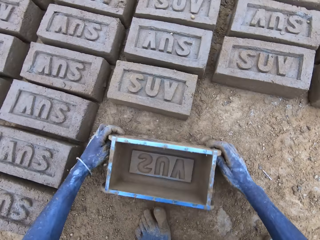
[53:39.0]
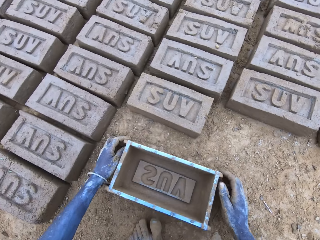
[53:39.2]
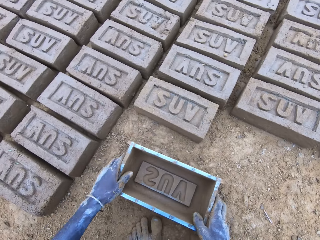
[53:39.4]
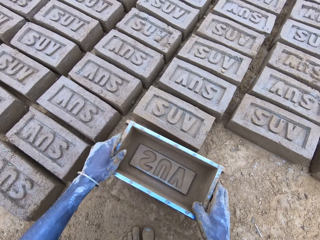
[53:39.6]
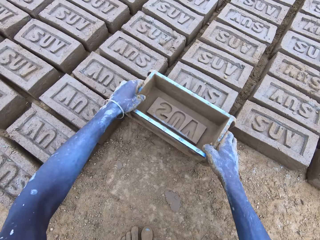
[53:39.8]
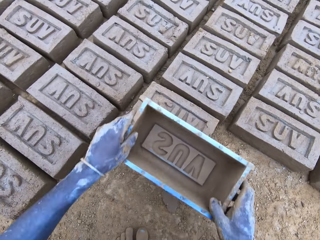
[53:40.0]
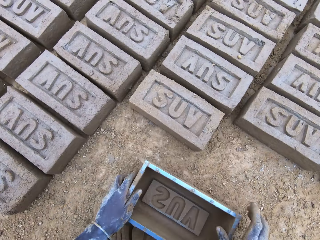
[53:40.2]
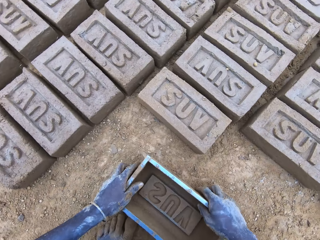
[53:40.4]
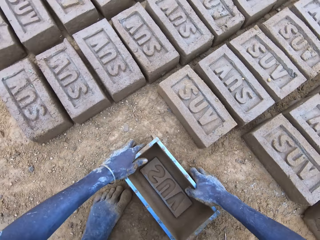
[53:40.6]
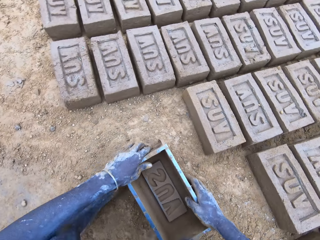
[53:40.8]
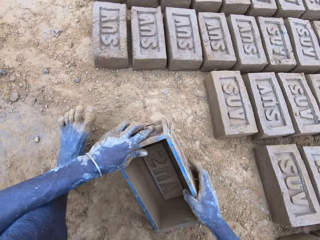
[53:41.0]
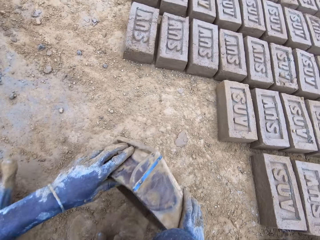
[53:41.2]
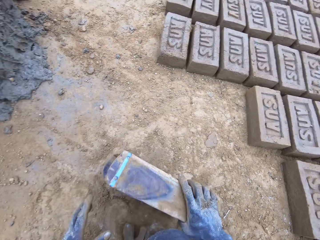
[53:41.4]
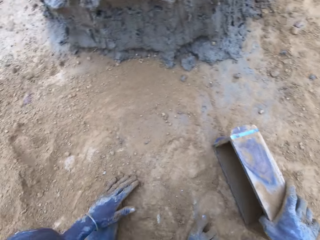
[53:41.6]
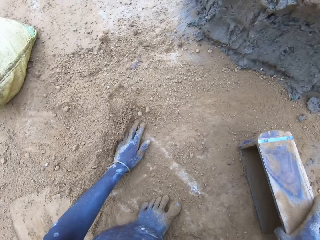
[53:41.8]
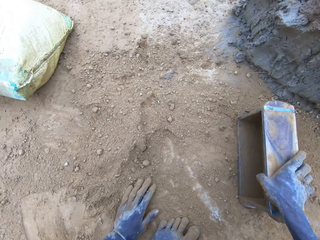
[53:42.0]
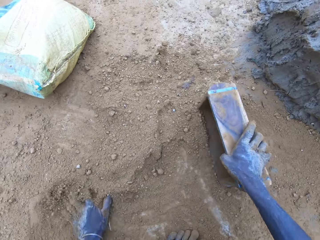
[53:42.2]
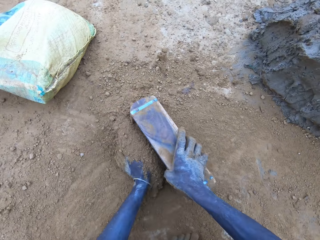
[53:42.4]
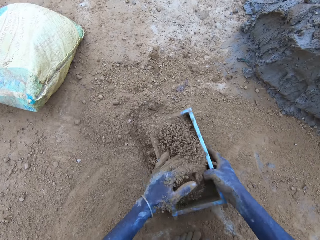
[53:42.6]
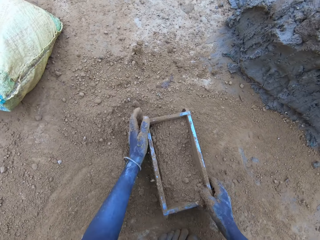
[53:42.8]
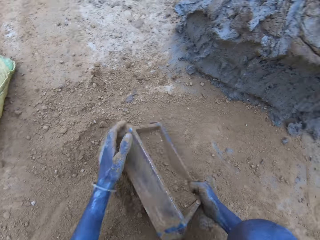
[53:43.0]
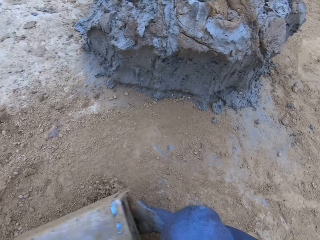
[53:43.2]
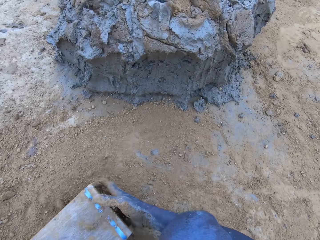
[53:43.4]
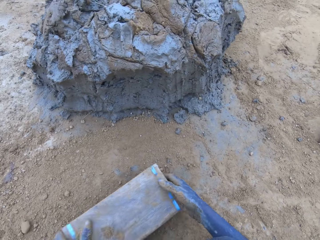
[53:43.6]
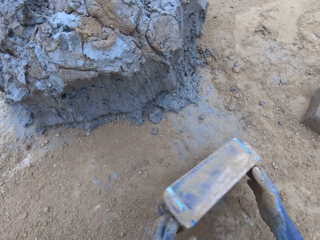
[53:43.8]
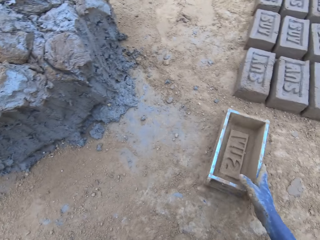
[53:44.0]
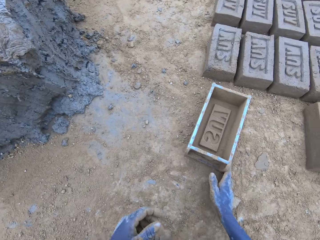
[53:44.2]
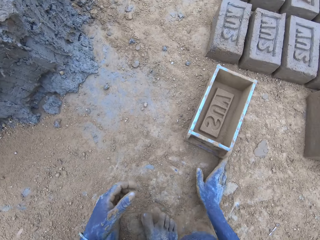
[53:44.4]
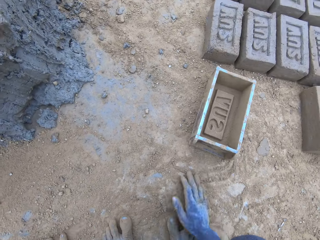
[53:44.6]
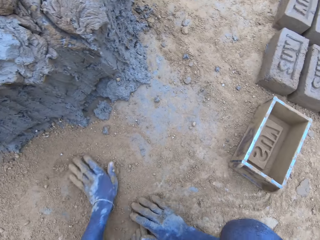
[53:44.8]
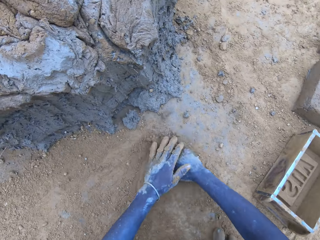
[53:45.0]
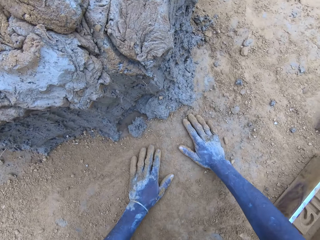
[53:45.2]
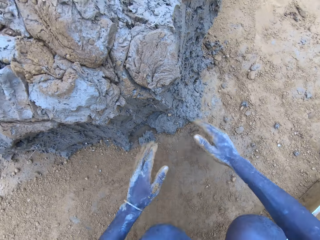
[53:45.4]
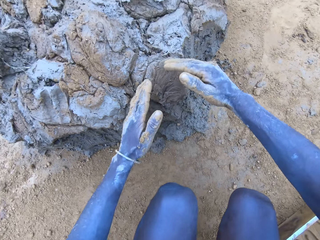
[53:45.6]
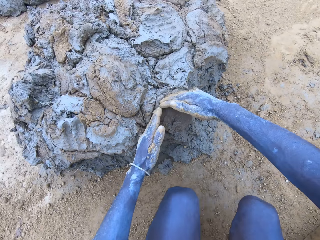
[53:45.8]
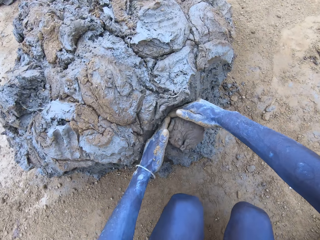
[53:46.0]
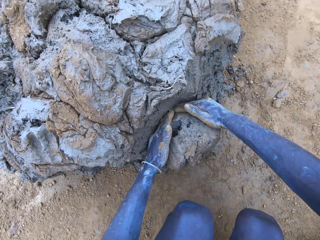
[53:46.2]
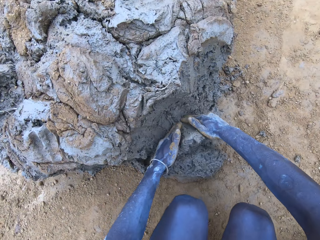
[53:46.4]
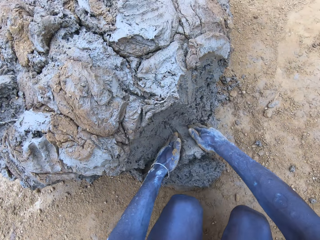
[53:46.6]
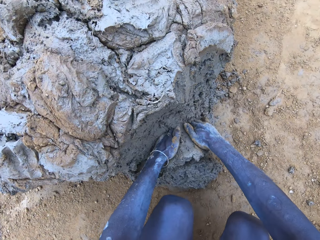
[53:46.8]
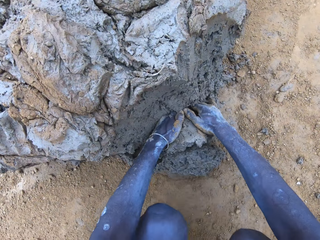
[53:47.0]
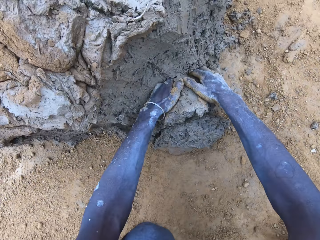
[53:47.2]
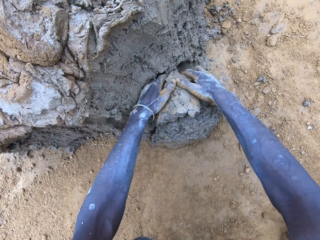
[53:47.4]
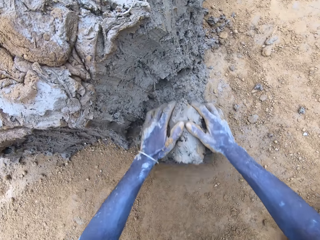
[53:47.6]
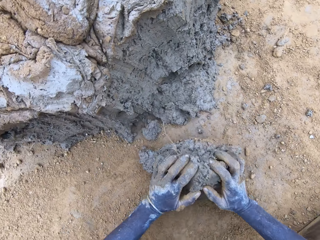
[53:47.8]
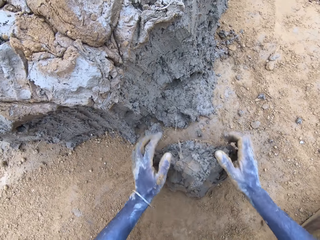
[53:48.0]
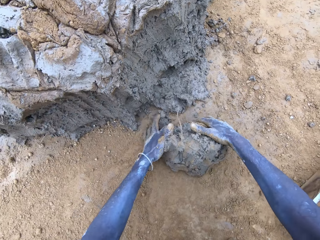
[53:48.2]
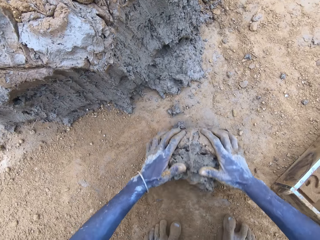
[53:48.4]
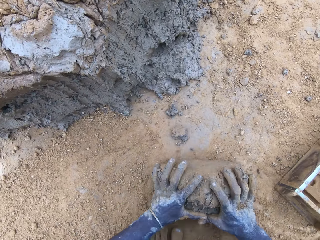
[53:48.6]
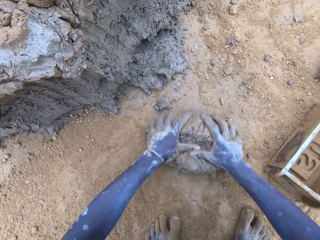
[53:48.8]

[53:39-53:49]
The camera wearer puts soil in the brickmould. They pour the soil from the brickmould. They scoop mud.

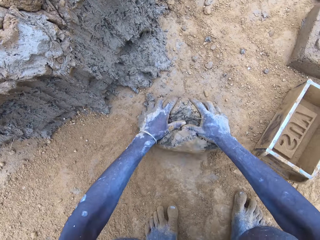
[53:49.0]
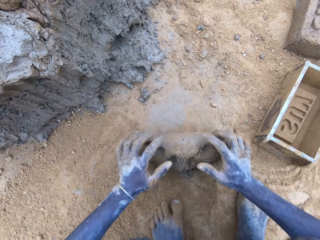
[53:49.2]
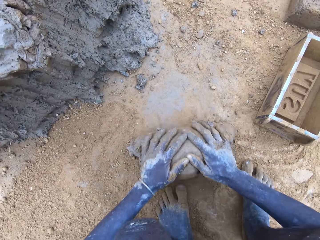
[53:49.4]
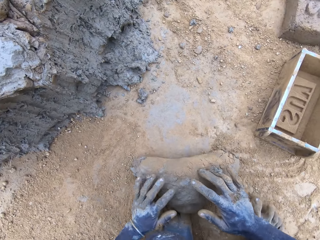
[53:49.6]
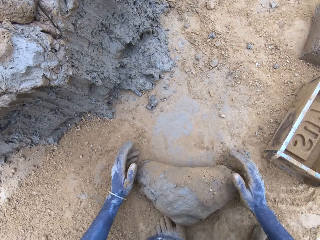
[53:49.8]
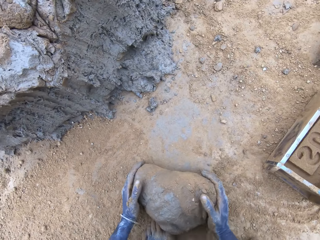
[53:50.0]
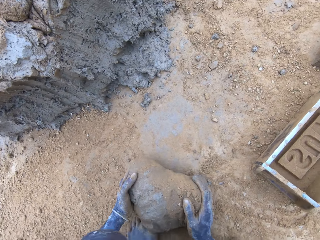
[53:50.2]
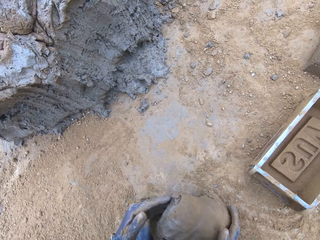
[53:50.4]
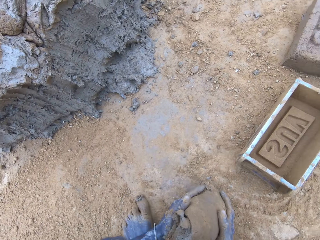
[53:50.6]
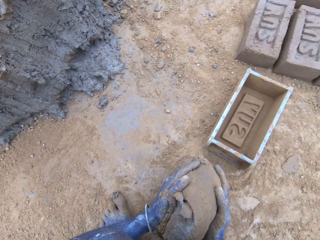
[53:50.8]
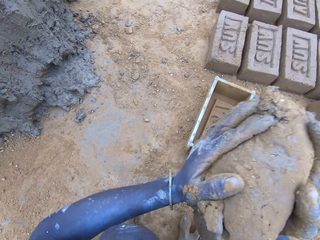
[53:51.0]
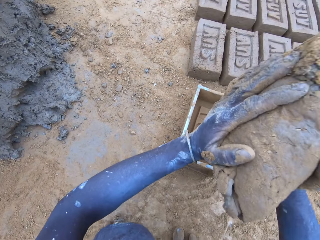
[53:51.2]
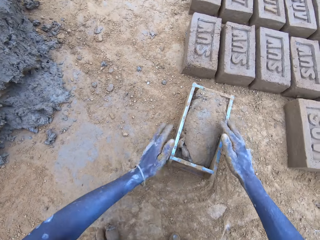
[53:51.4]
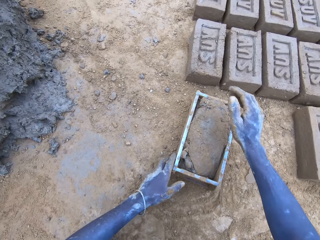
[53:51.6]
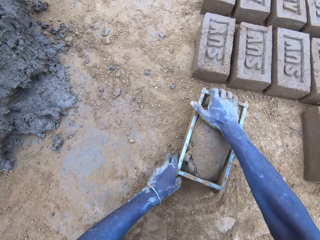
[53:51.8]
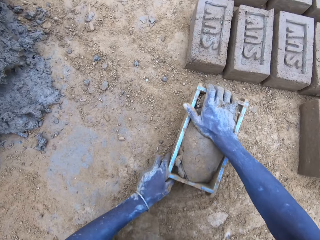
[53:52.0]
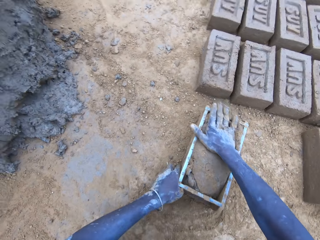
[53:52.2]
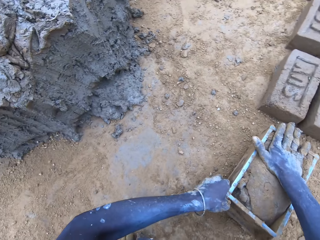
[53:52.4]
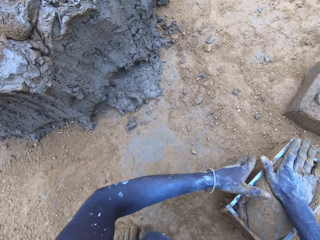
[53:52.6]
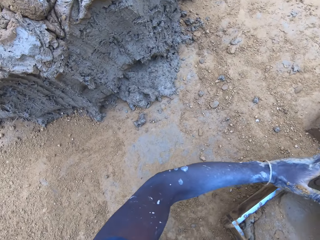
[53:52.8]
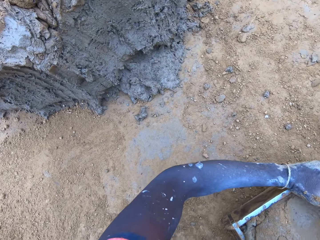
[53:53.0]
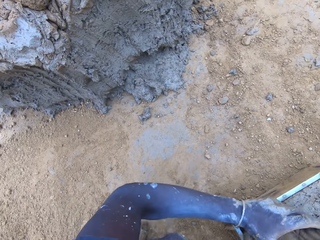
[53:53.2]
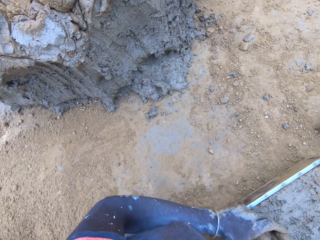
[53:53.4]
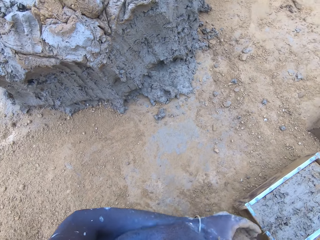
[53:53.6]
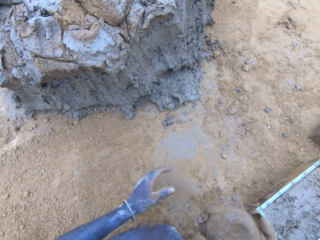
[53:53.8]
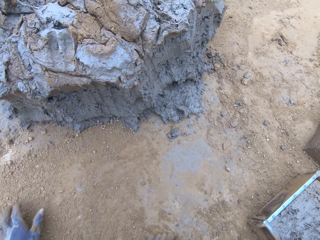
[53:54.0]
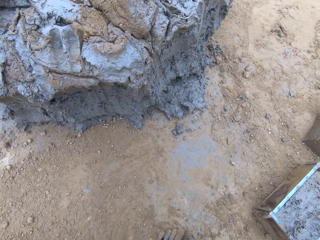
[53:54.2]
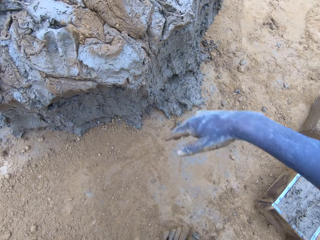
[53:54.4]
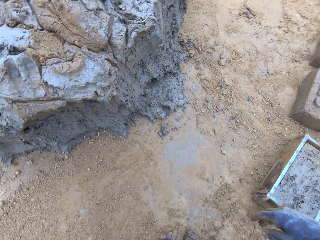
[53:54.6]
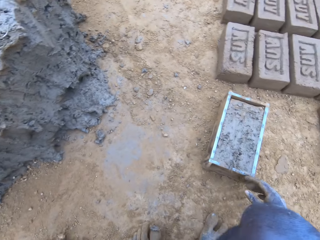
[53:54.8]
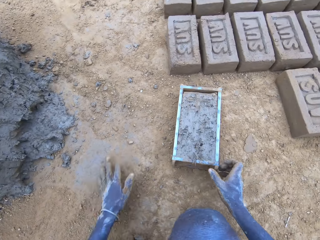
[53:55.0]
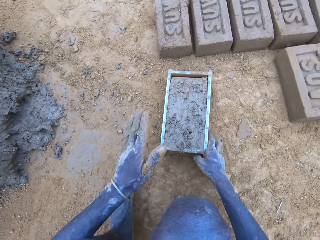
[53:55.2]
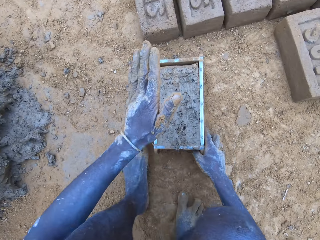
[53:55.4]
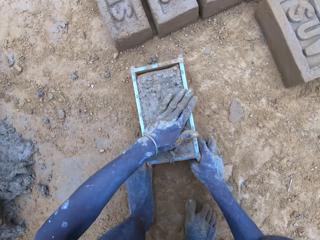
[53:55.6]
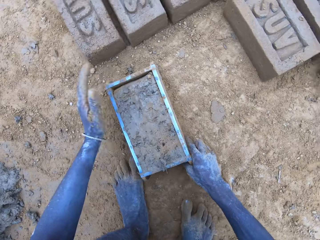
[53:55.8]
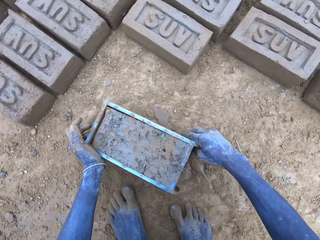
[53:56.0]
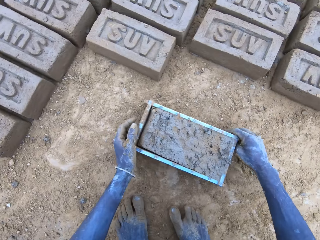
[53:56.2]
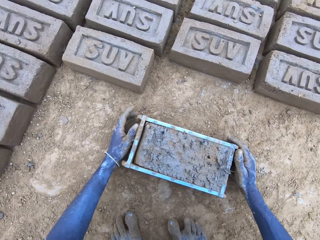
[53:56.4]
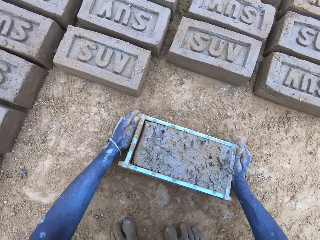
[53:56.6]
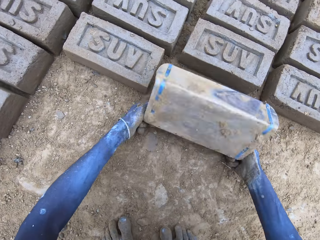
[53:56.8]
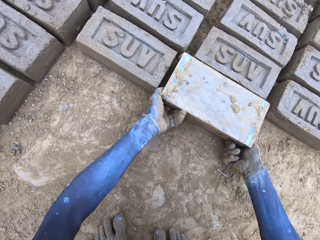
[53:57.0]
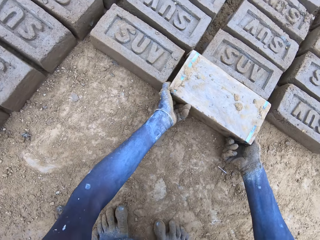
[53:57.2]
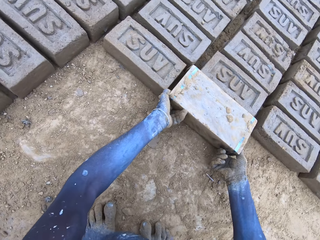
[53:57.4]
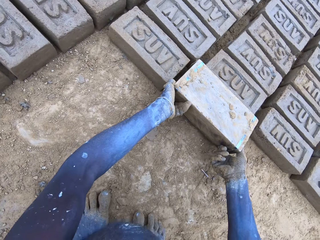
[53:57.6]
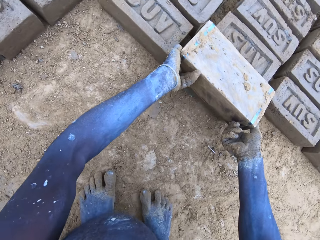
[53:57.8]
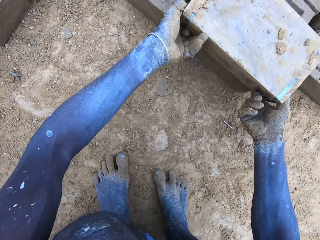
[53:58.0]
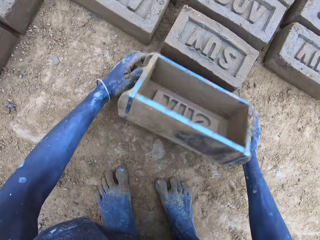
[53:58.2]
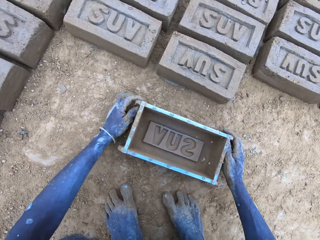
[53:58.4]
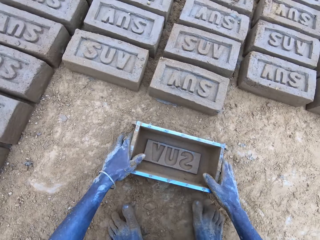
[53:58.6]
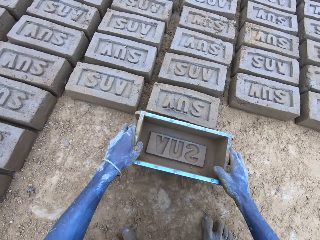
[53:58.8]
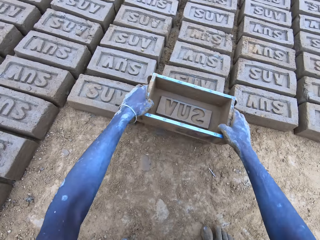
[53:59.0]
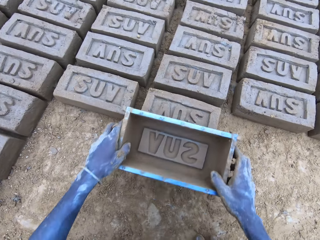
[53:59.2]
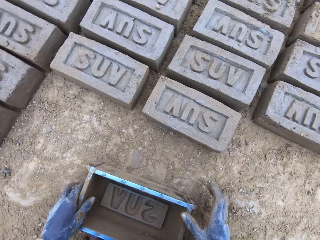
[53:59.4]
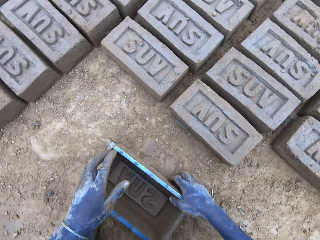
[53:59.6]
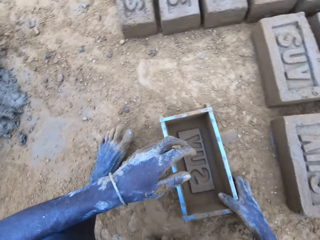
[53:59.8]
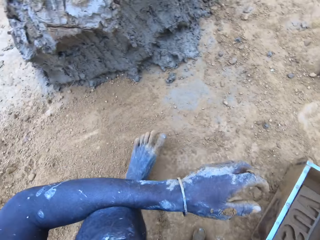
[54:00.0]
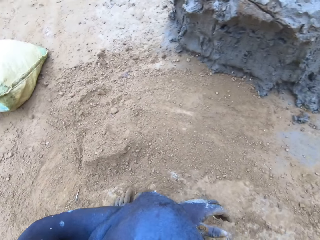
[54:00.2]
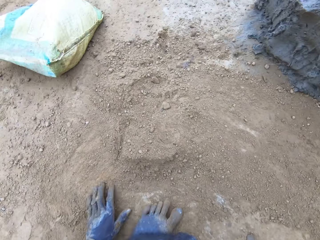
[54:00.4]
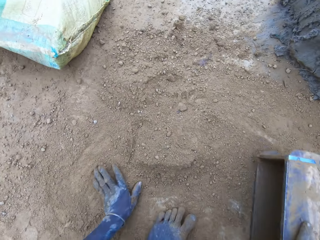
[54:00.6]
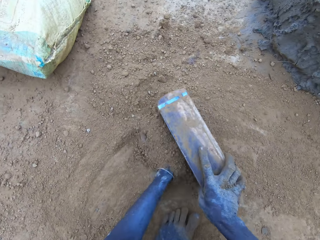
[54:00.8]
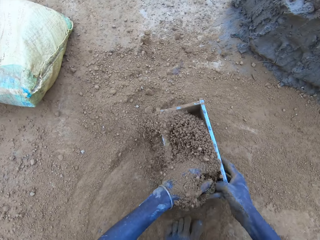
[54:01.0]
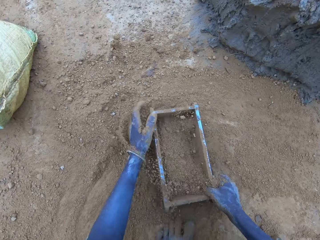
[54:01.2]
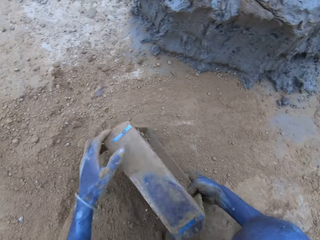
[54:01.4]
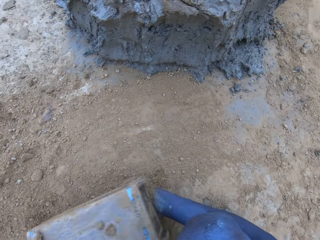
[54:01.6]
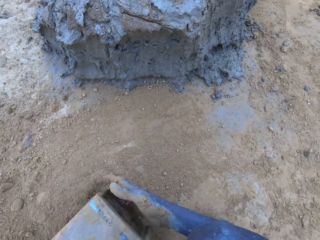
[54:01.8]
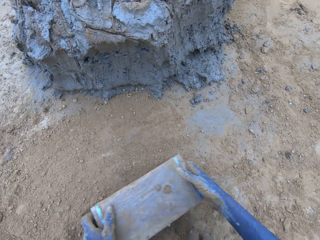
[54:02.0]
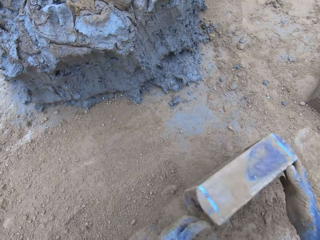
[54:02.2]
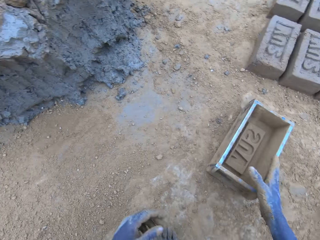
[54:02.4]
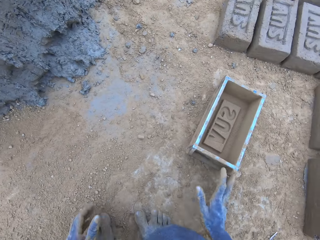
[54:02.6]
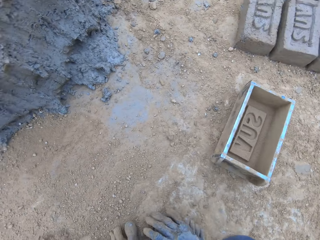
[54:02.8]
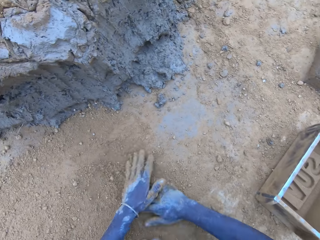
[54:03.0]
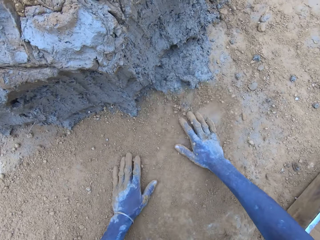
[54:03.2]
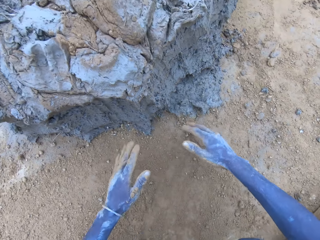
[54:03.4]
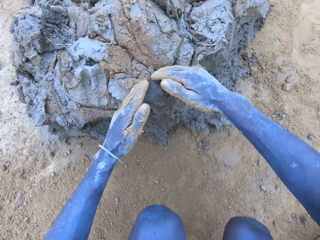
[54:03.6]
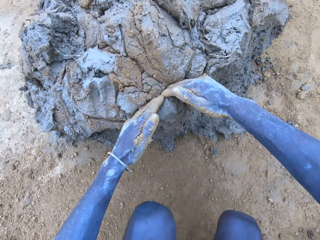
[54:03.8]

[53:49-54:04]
The camera wearer puts the mud in the brickmould. They scoop the excess mud on the brickmould. They pour the mud in the brickmould on the ground. They lift the brickmould. They put soil in the brickmould. They pour the soil from the brickmould on the ground.
